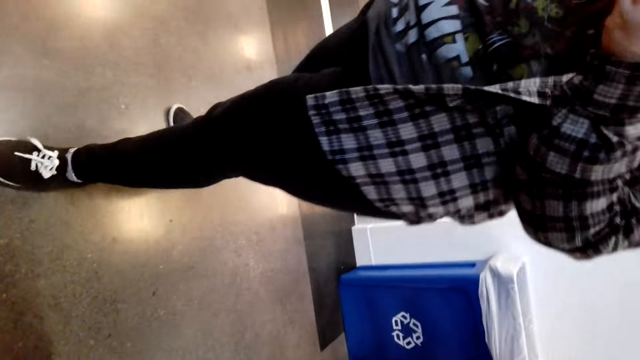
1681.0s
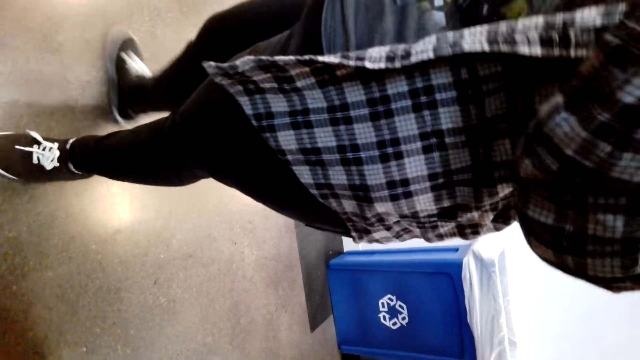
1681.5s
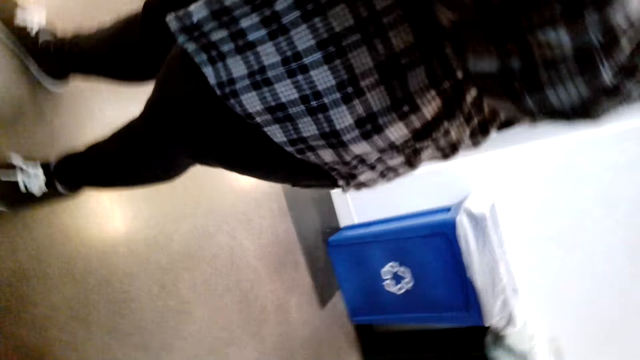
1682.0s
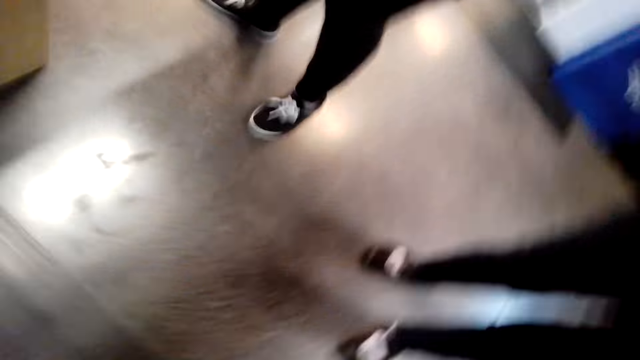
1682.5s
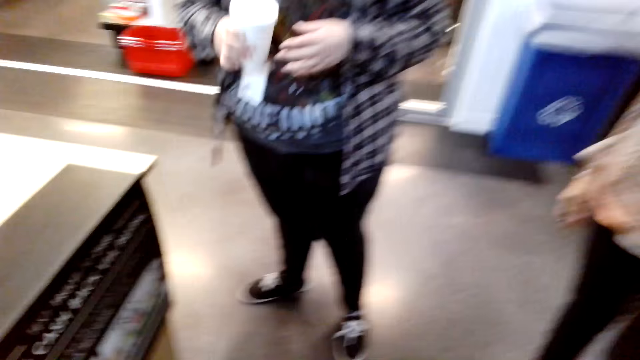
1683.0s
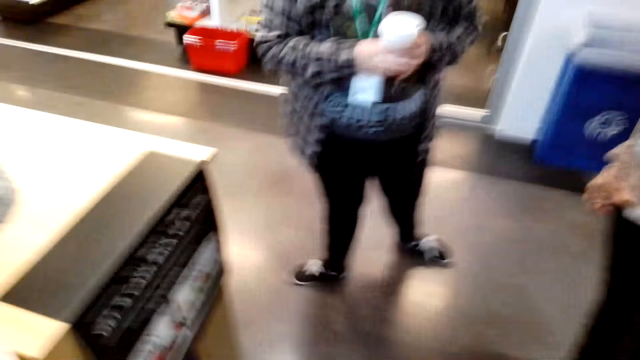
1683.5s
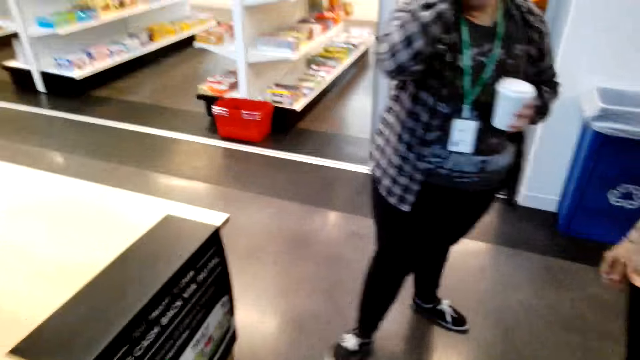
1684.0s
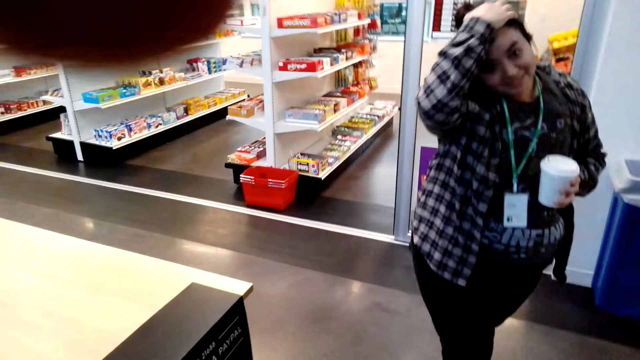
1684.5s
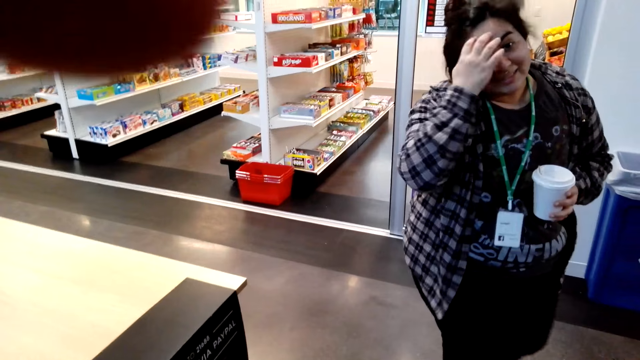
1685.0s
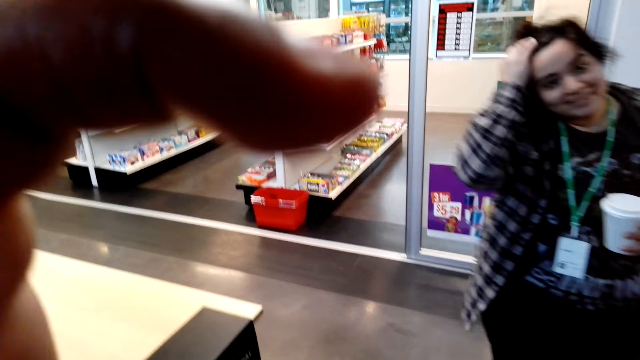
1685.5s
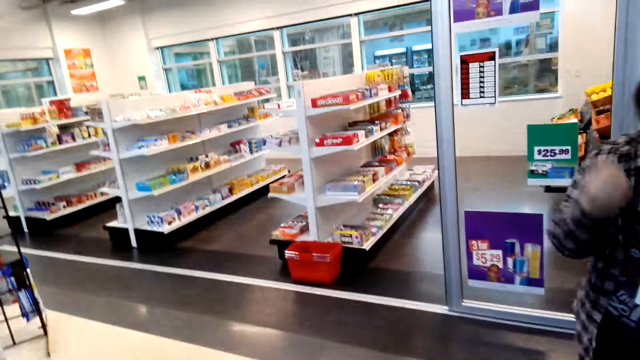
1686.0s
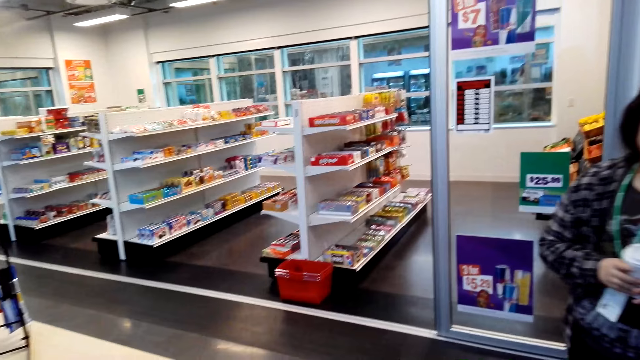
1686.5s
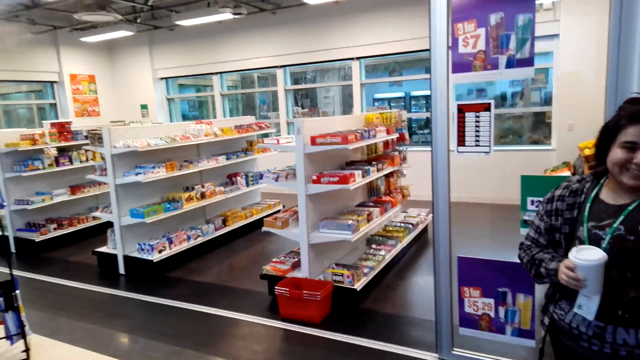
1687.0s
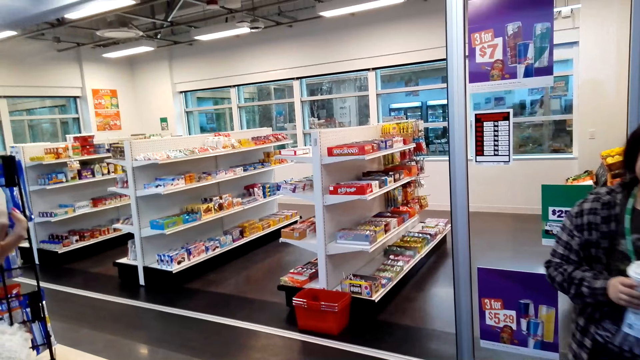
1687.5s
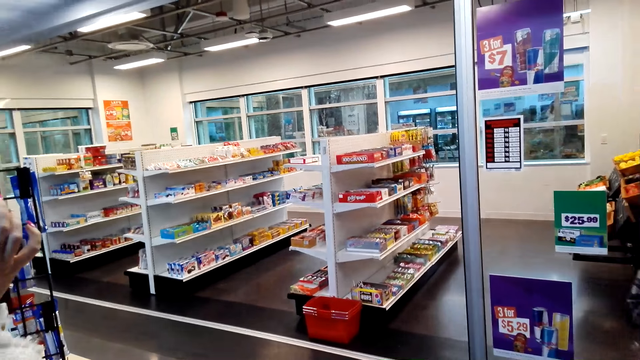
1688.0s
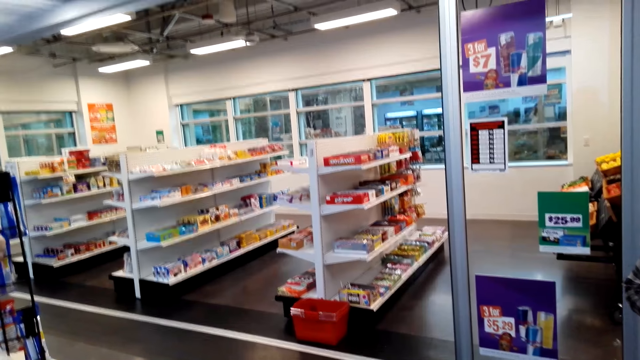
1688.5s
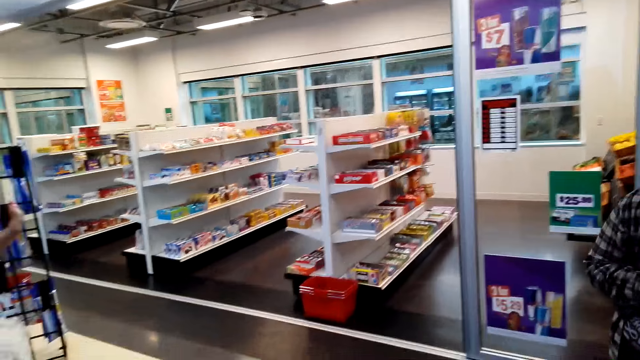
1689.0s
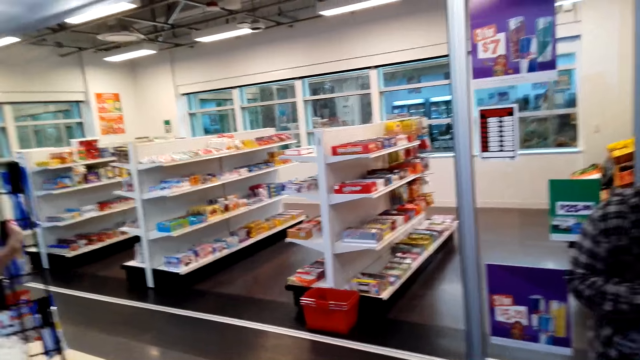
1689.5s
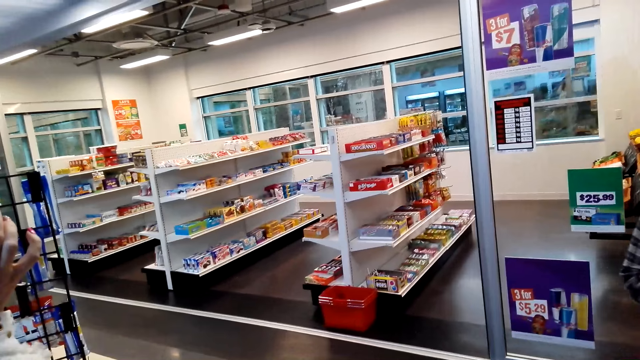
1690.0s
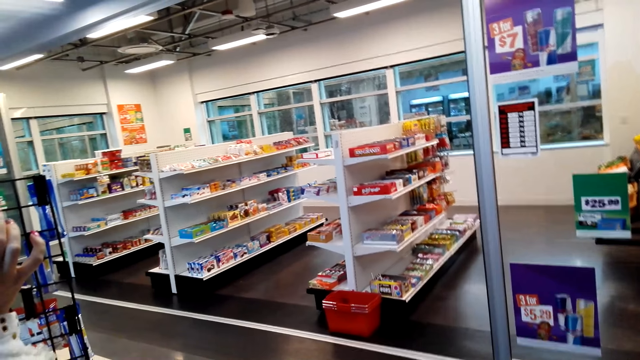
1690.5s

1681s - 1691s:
The camera wearer adjusts the camera. A person picks up a drink and touches the head. The camera wearer fixes the camera. The person smiles at the camera wearer. The camera wearer talks with the person.
